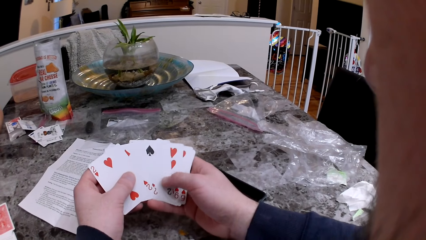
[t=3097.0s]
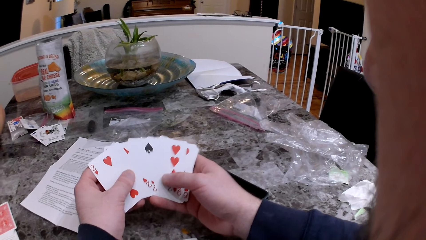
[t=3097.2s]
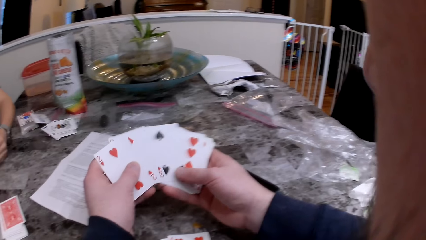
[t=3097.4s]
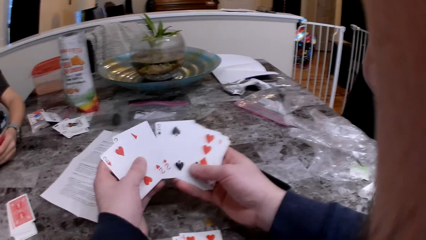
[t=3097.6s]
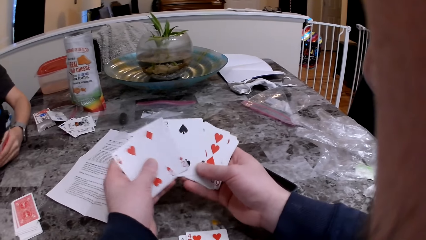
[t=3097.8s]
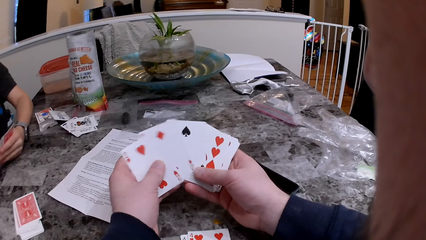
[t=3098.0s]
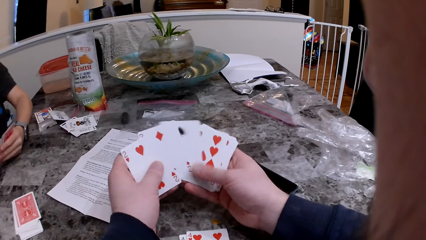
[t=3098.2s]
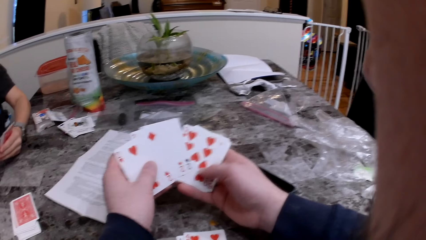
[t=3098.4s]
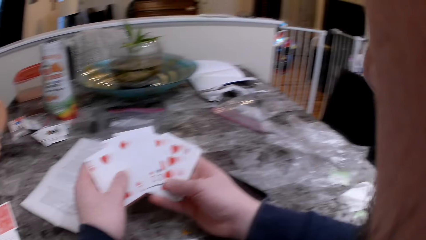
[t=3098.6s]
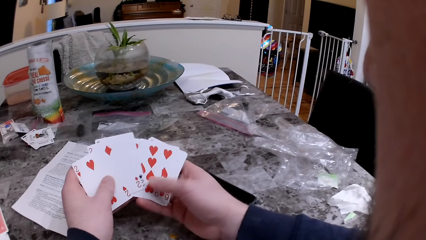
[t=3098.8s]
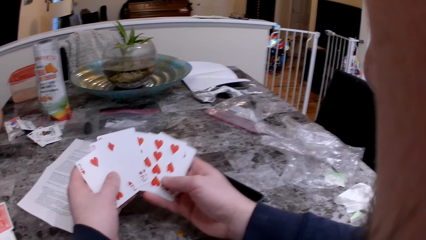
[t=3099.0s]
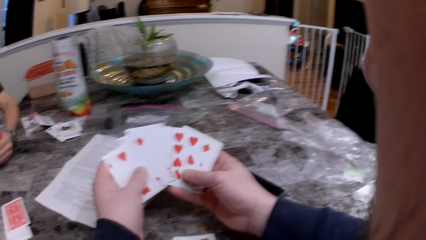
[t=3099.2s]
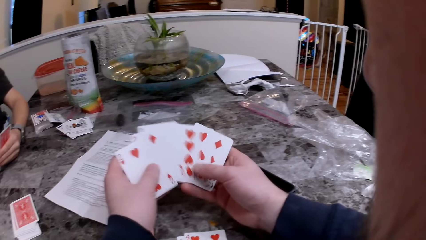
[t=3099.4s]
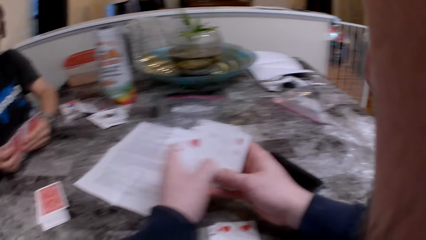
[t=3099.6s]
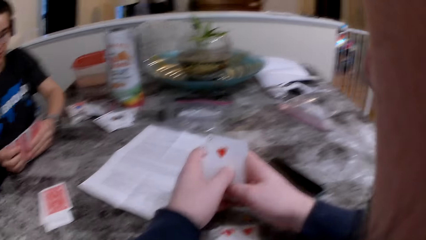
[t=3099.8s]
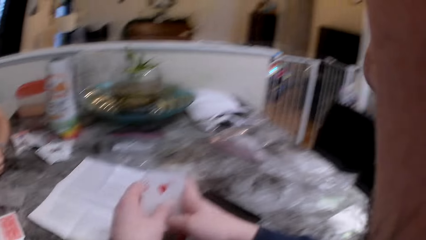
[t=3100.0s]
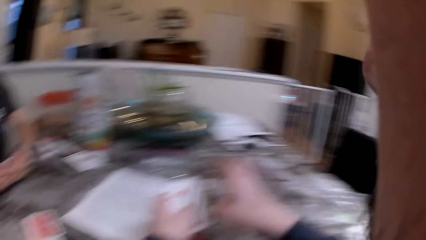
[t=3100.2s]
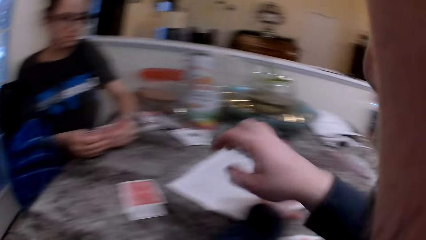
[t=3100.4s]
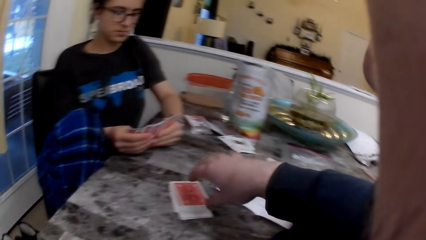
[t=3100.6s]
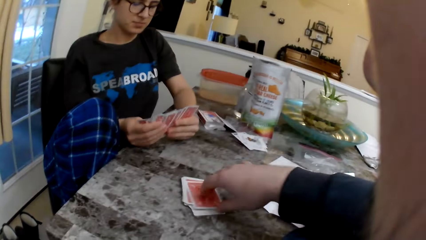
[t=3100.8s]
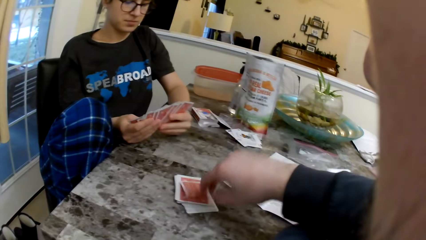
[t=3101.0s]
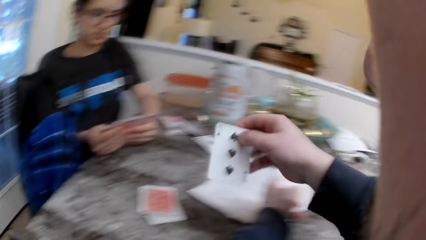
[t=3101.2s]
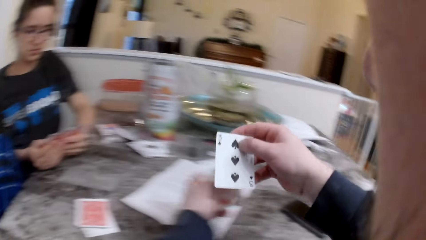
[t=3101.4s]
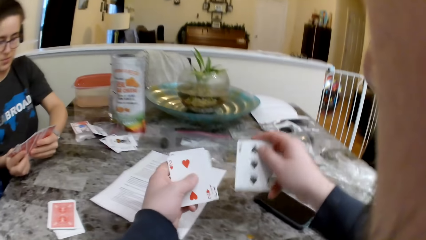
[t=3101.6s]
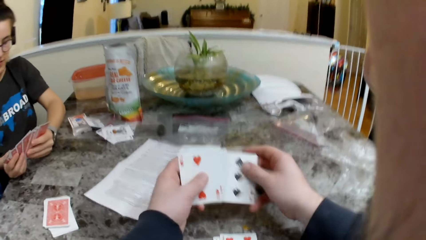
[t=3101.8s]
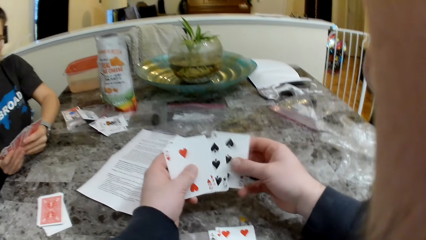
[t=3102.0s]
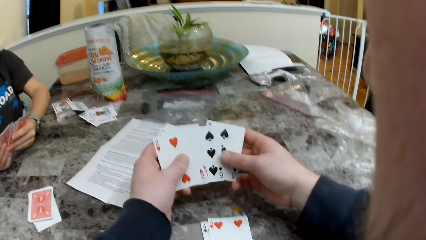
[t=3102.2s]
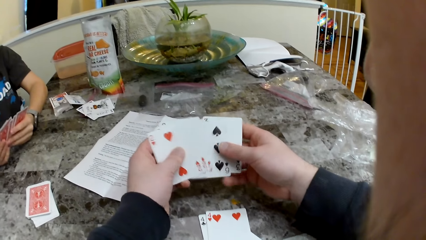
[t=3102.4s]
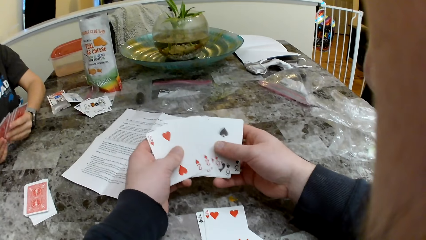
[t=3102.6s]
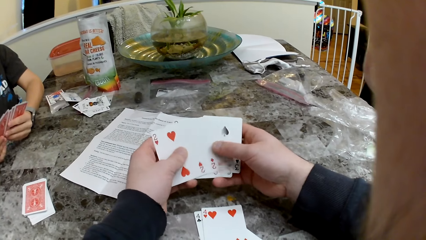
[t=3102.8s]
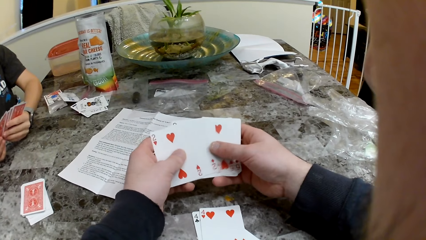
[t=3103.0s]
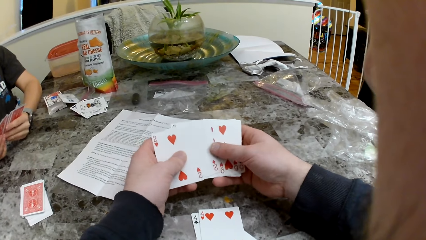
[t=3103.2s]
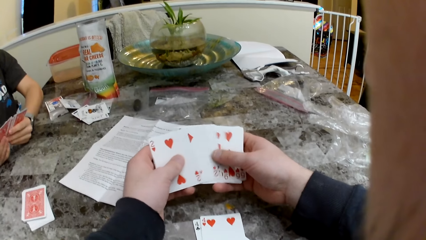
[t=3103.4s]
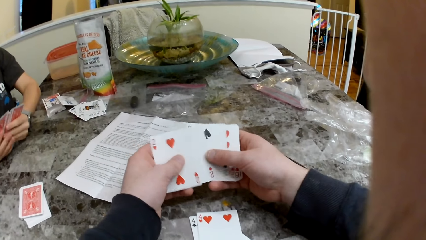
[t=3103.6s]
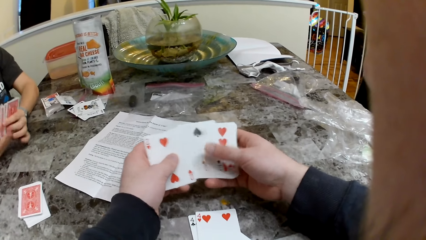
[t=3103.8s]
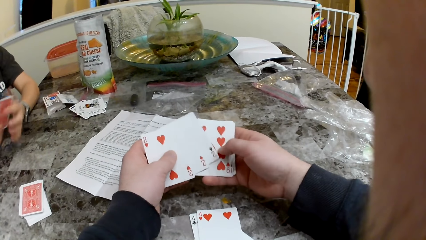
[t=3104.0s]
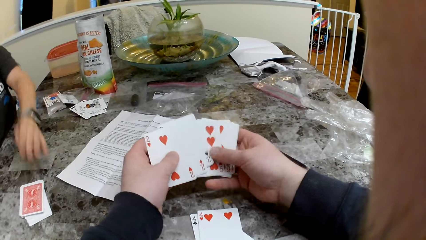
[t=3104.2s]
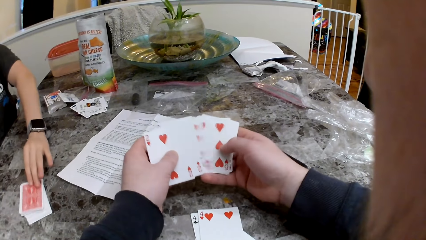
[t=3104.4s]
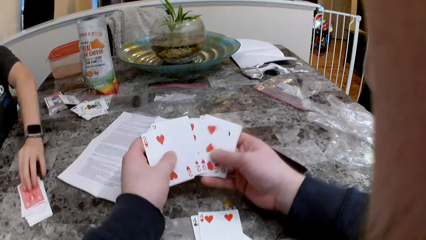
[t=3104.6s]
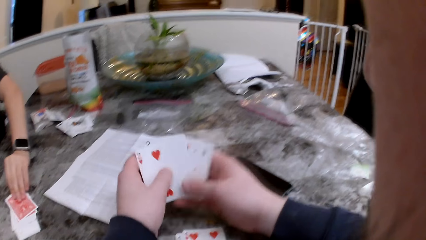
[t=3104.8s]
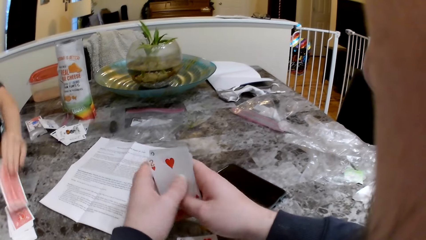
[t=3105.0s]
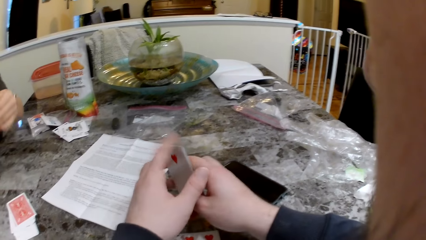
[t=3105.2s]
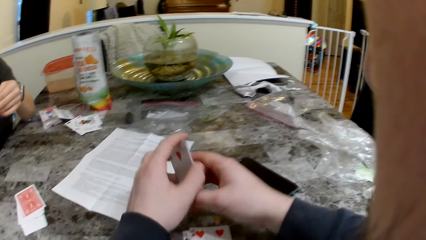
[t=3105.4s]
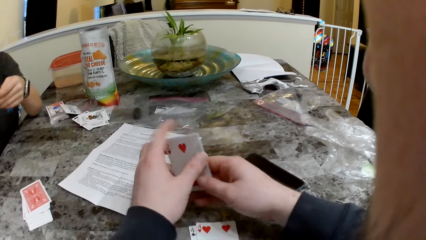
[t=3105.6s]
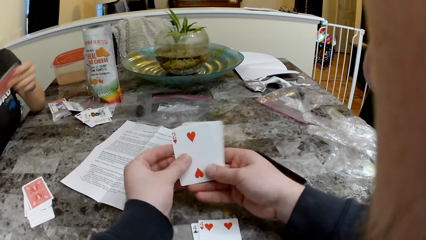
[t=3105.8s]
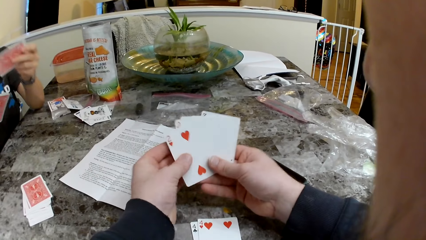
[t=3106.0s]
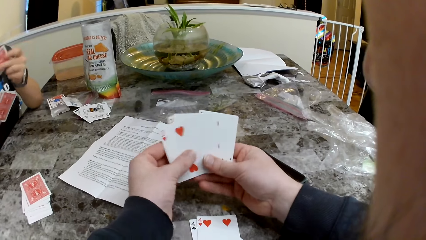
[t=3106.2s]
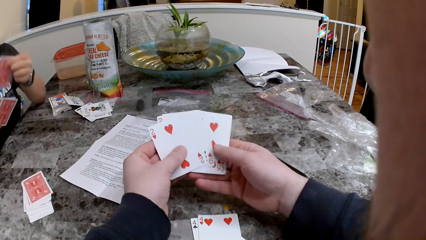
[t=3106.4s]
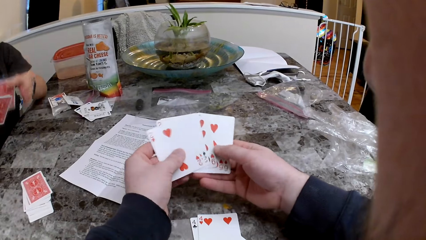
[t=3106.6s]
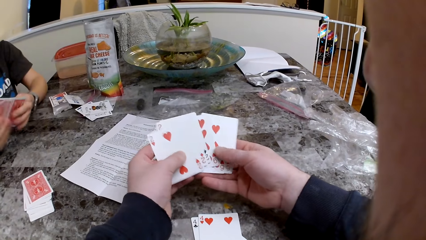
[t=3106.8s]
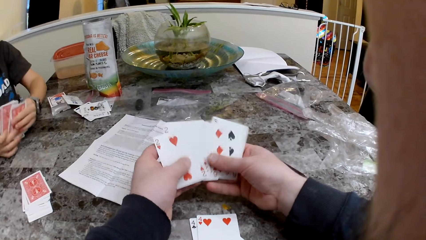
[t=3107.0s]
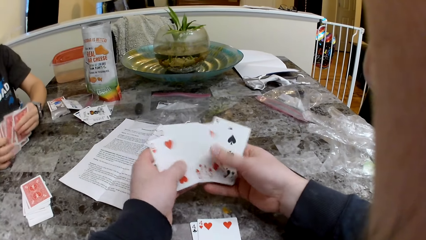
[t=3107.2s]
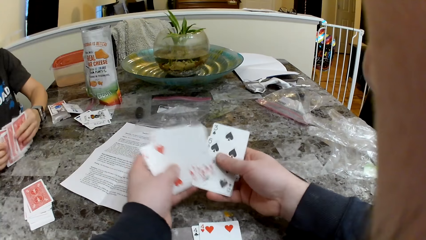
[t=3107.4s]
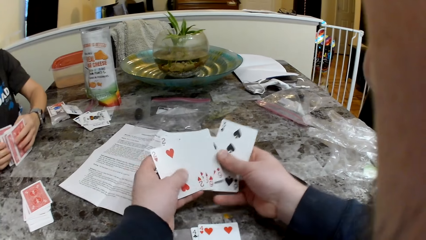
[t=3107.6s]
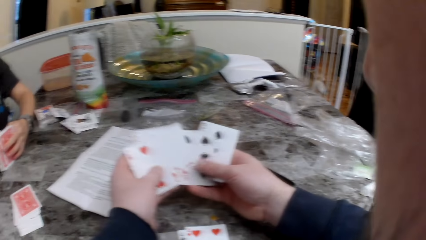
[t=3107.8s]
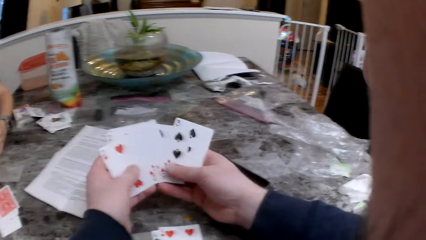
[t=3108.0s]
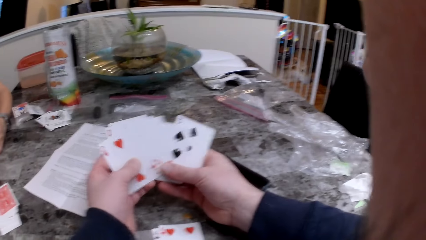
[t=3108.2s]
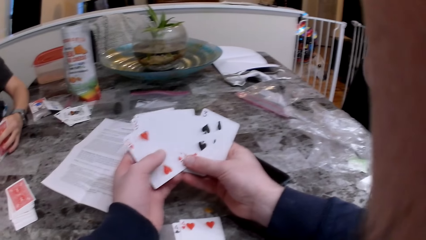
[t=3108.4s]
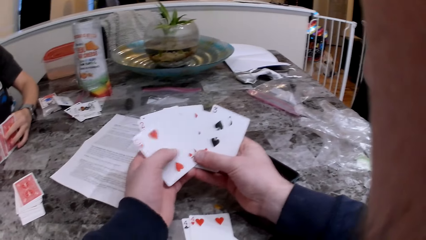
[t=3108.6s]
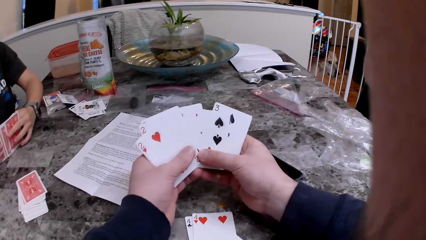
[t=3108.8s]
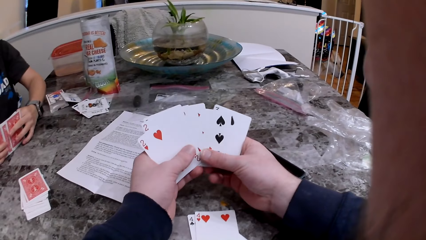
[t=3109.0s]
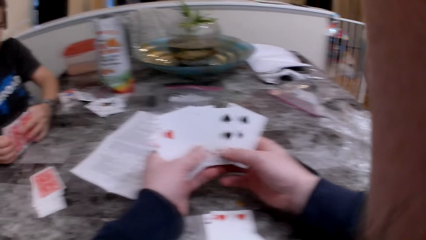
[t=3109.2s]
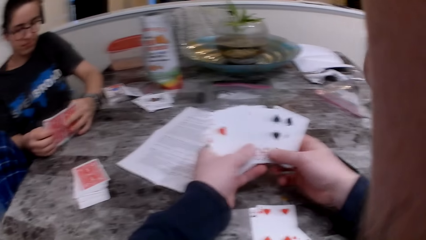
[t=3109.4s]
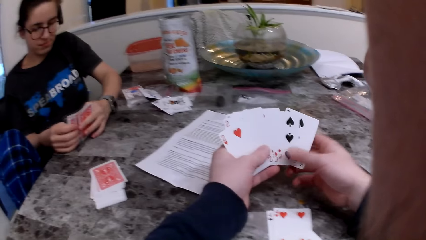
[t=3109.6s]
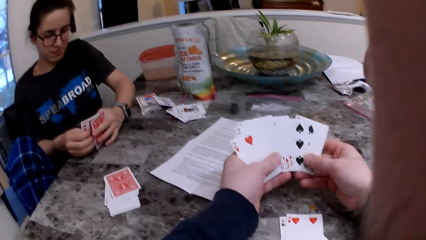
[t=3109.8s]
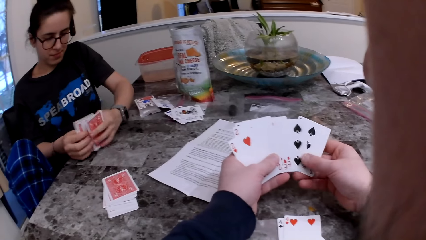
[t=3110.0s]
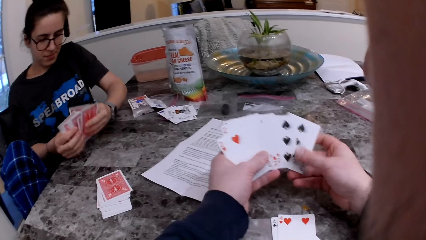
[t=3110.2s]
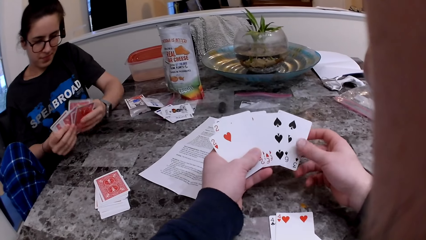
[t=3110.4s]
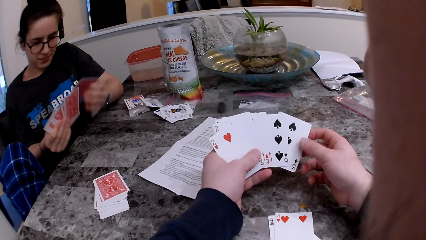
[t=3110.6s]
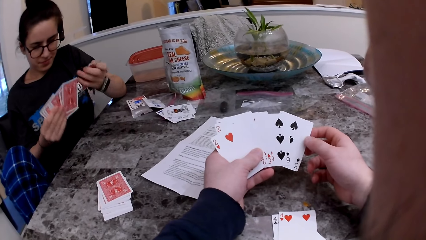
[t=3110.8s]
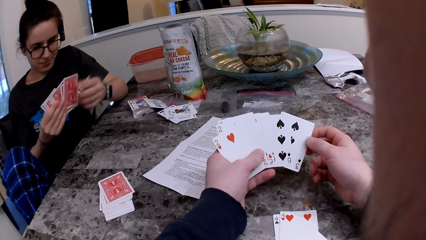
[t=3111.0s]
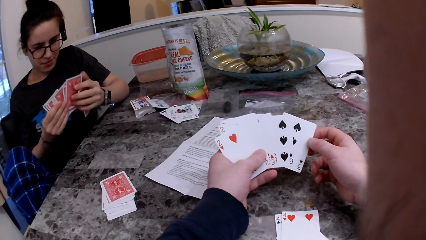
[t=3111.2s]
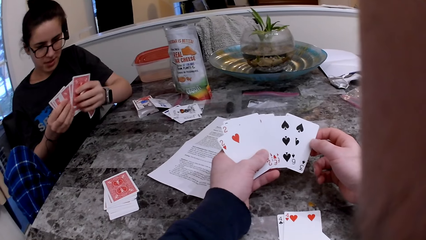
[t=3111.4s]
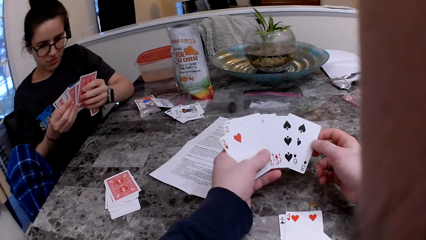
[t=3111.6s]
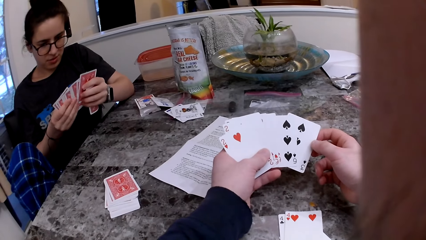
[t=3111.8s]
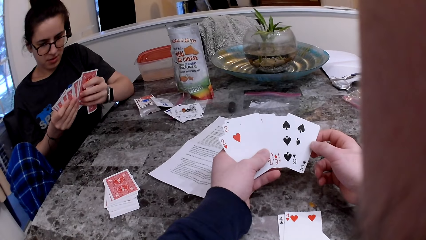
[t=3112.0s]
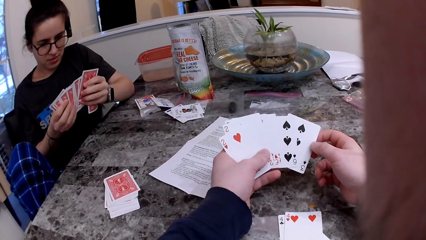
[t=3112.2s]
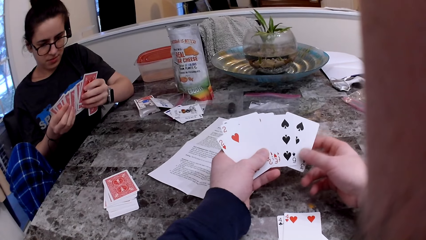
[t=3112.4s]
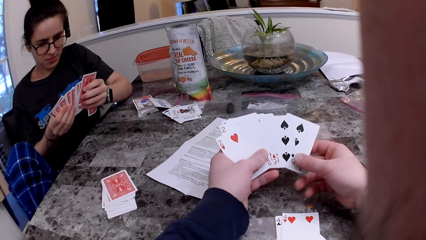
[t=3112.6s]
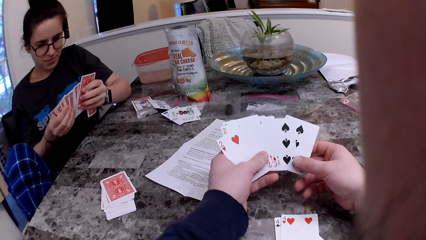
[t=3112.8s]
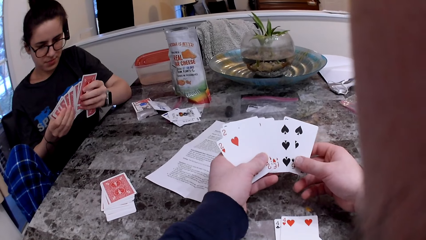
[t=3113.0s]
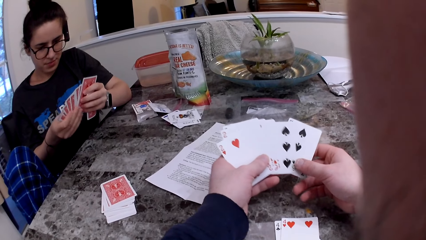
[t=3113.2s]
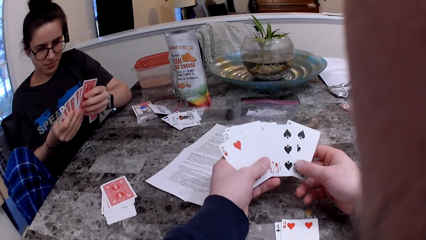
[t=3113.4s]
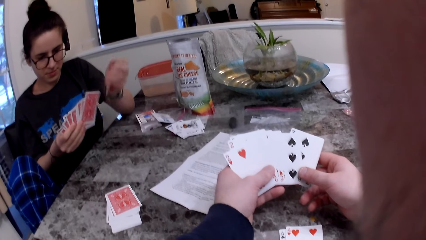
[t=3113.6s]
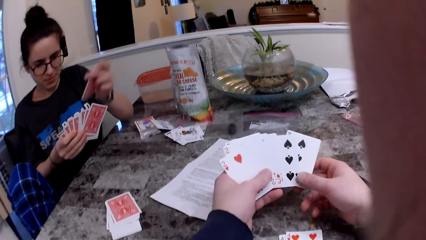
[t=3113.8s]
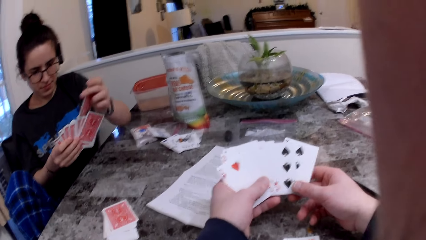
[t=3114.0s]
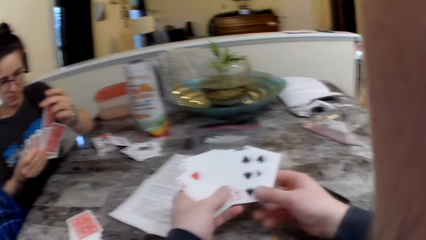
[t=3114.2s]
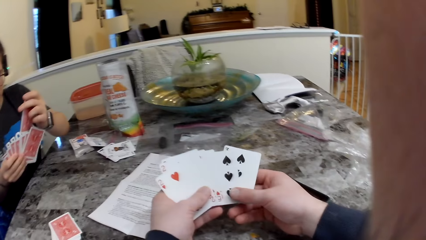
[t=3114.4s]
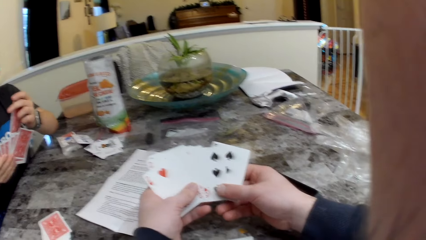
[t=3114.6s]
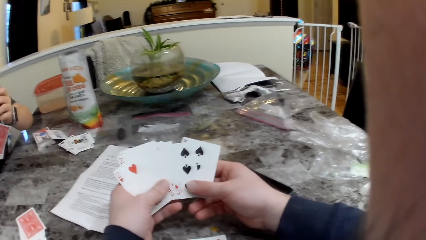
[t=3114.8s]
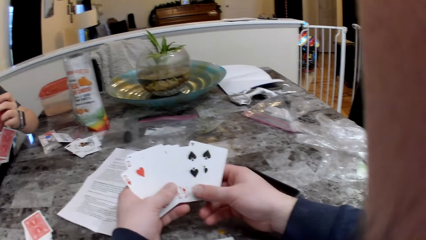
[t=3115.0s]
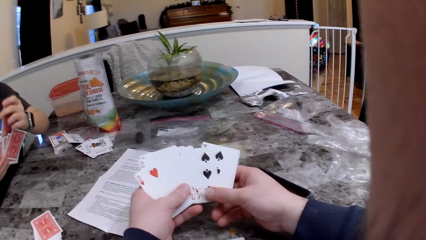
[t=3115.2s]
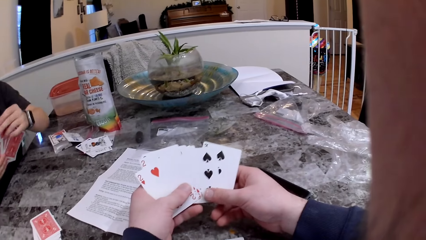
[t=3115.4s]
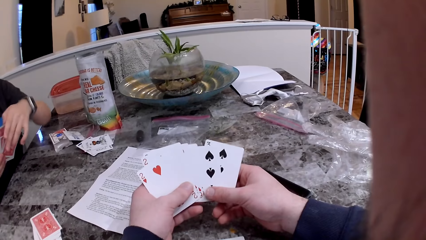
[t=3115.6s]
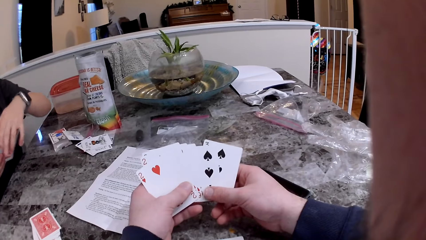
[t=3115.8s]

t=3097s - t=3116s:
The camera wearer holds a card. They arrange cards. They play cards.
